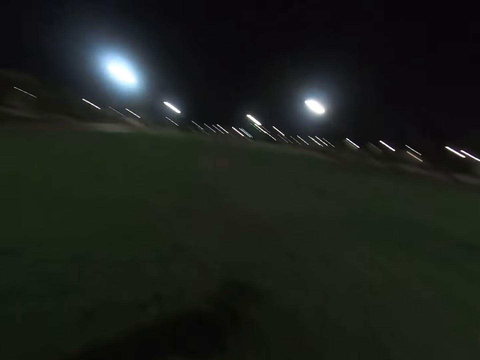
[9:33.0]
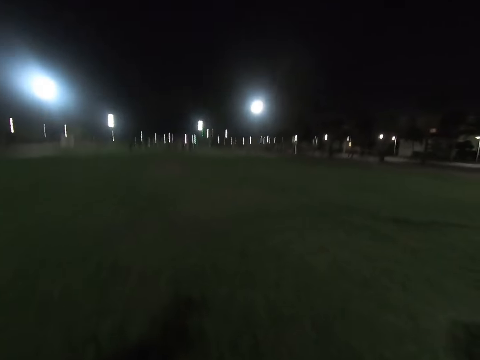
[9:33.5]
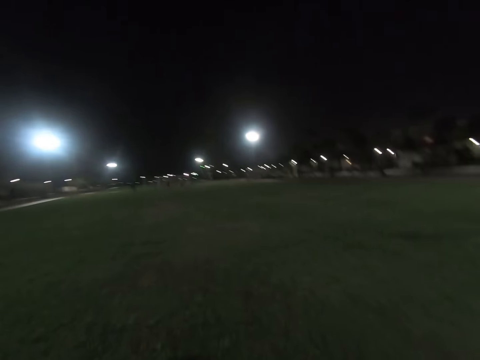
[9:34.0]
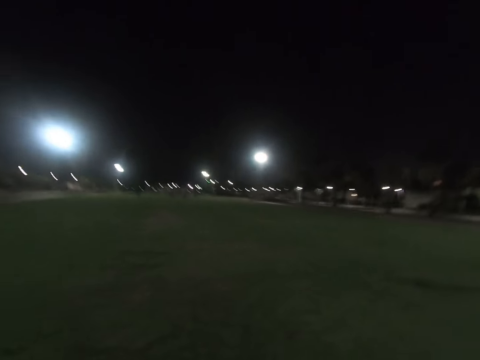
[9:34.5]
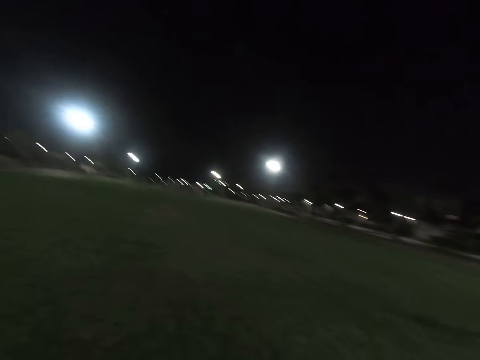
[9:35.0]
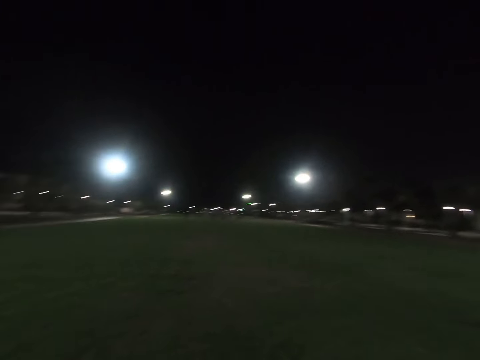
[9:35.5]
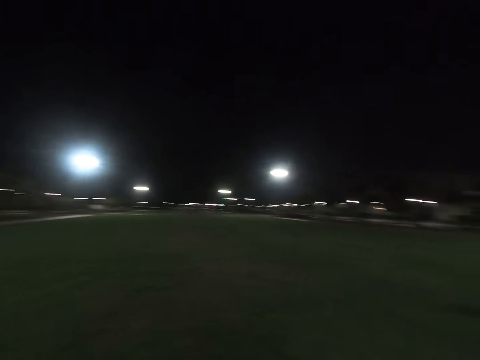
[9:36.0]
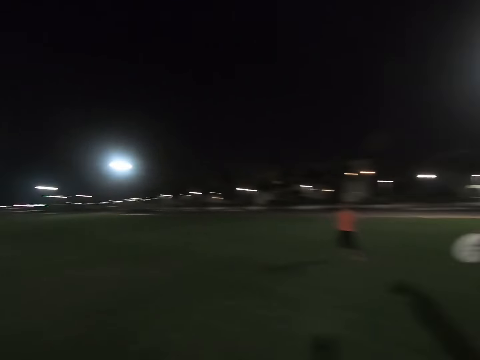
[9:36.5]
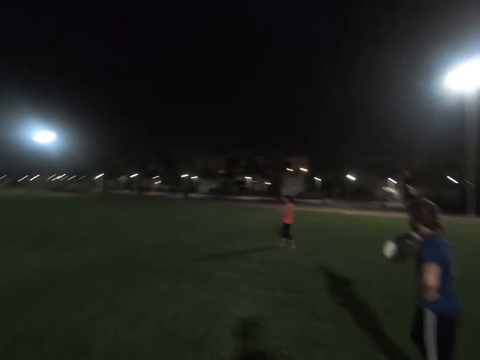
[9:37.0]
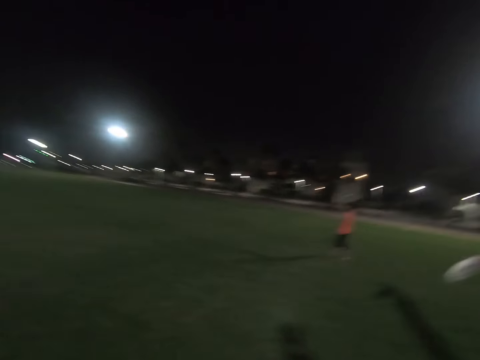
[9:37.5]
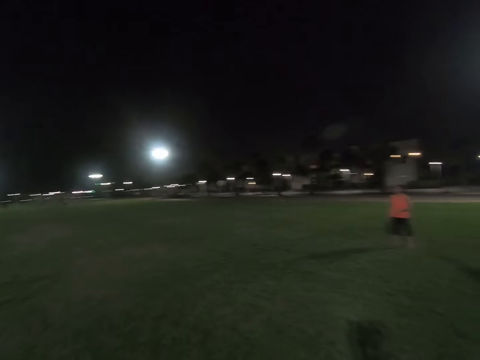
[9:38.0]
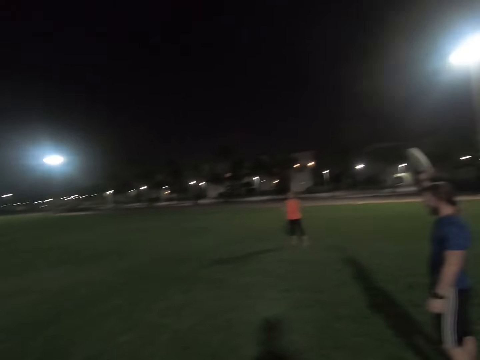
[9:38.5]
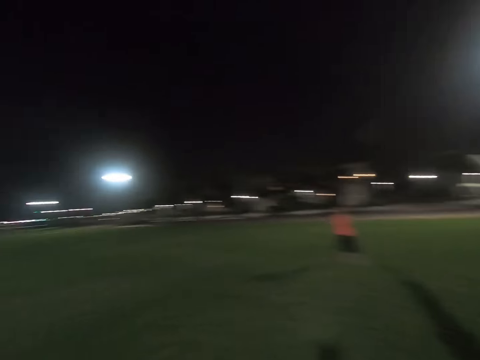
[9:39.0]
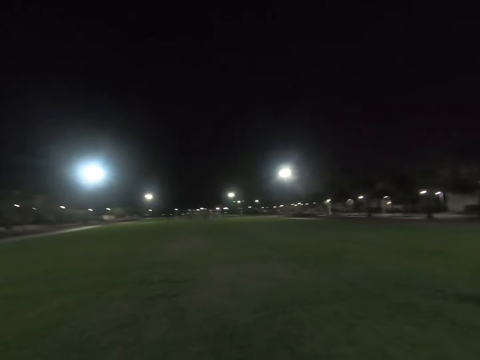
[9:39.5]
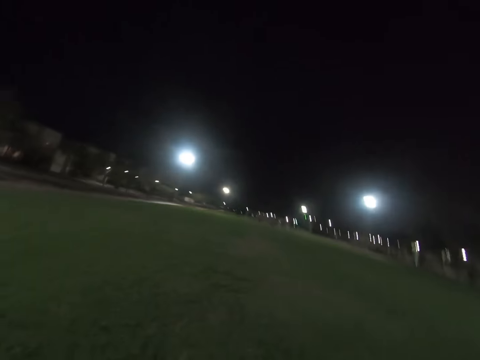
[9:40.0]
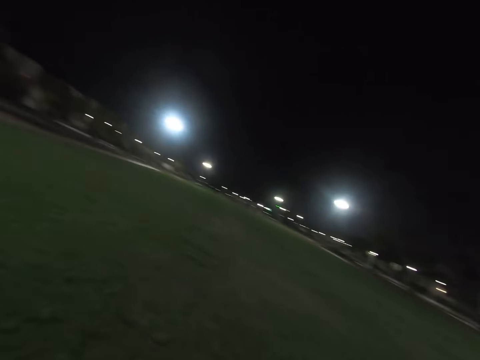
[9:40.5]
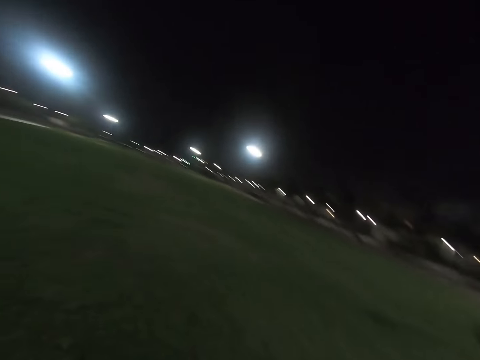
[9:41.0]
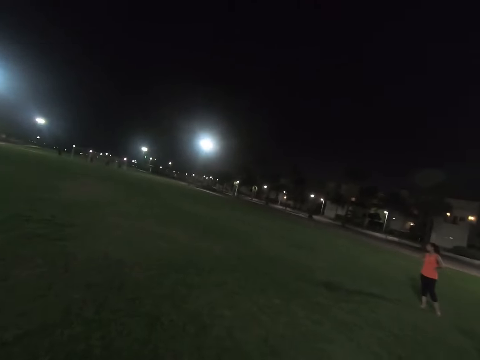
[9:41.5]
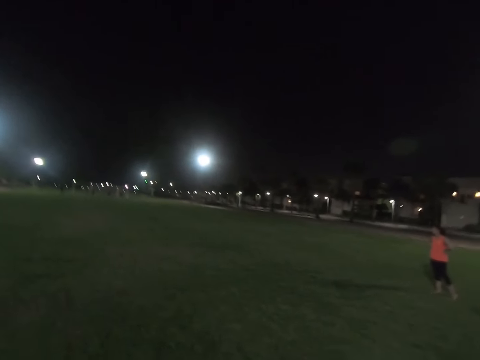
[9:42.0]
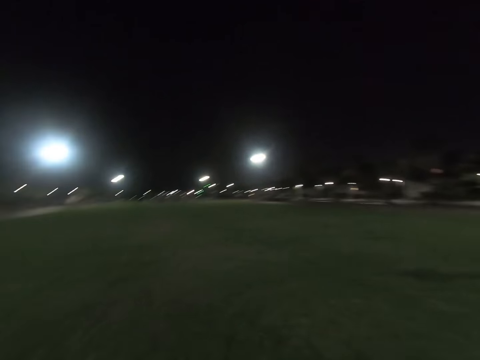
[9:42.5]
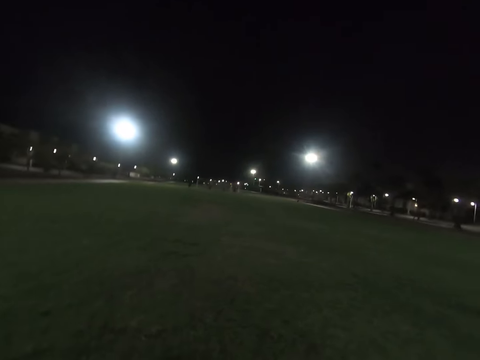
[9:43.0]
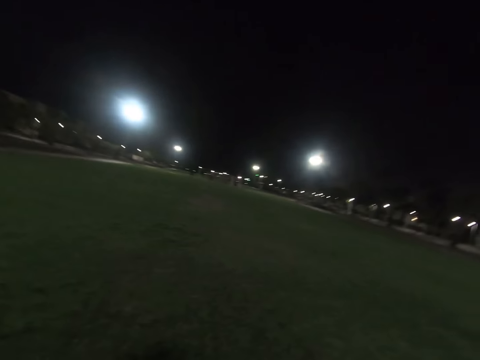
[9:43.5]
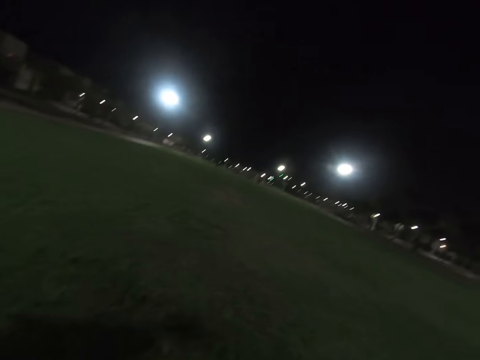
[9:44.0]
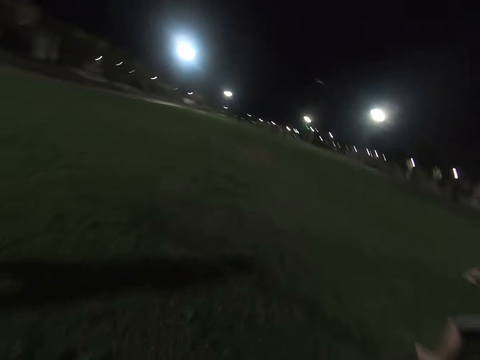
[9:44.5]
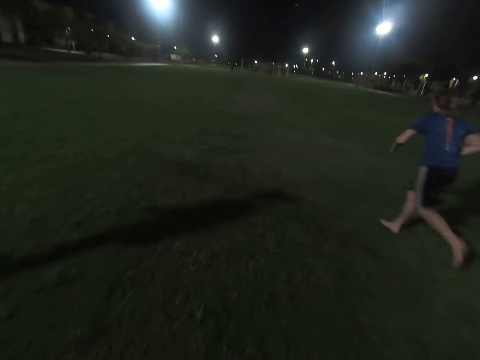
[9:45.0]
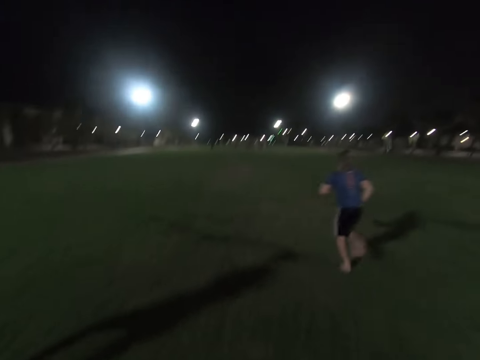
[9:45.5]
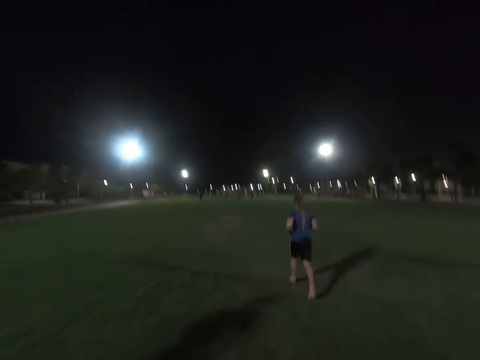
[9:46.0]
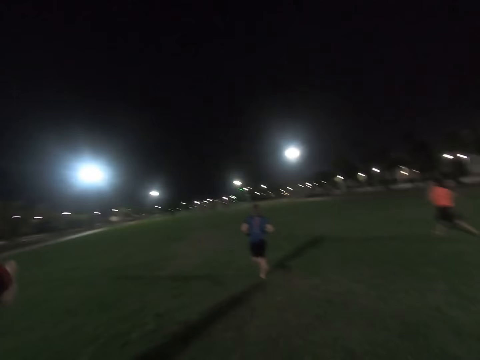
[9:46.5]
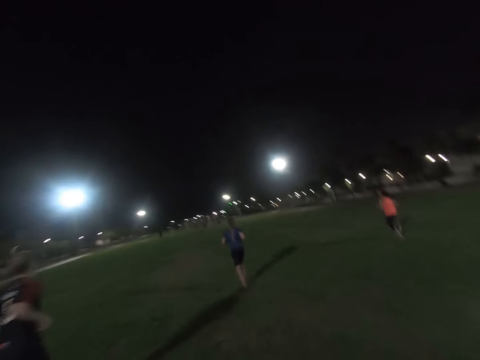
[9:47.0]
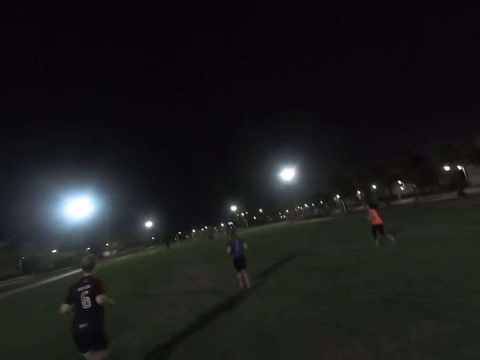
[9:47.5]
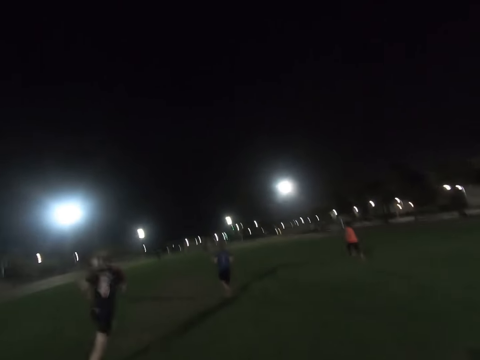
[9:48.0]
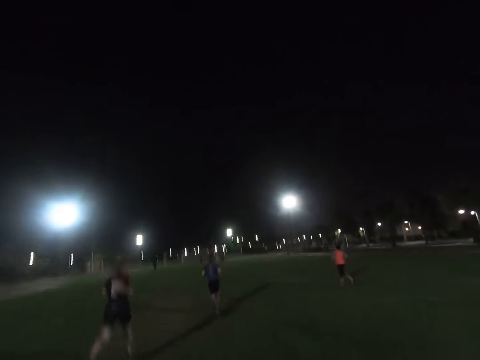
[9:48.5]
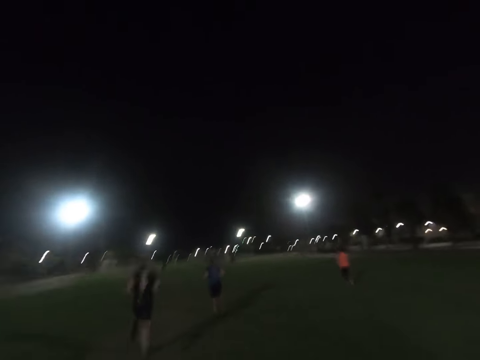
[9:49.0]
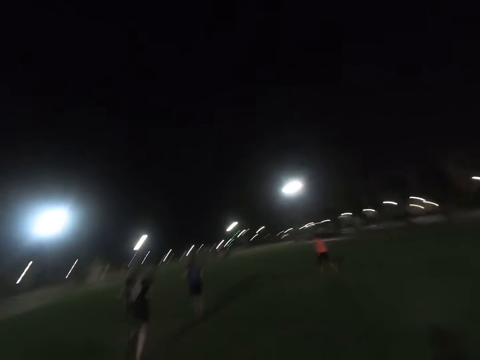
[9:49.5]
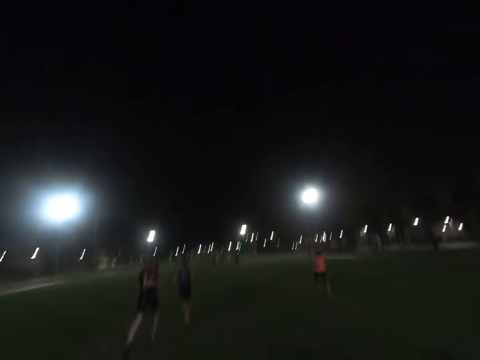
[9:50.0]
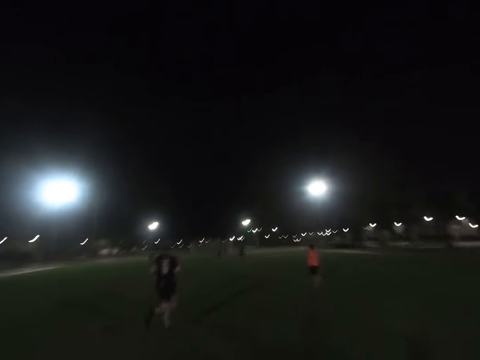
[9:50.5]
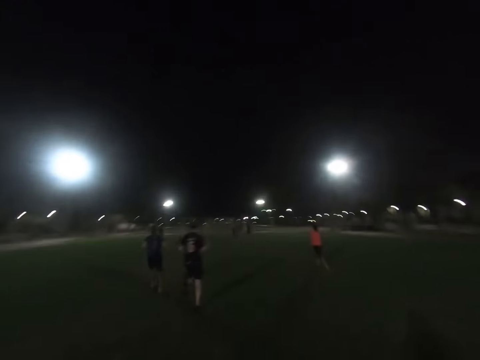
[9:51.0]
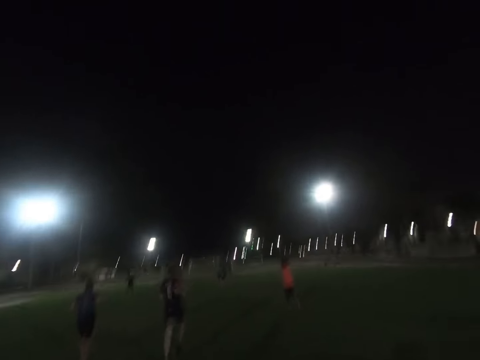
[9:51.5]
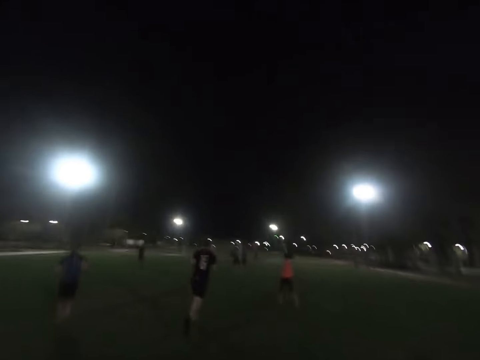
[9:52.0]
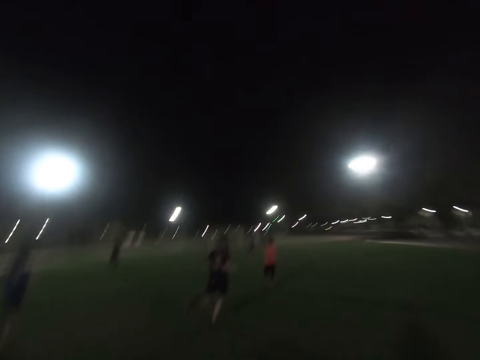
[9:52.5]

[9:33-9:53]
A man carries a frisbee disc around the field. The man throws the frisbee disc. The man runs around the field. A lady runs around the field. Another man runs around the field. The camera wearer runs across the field.

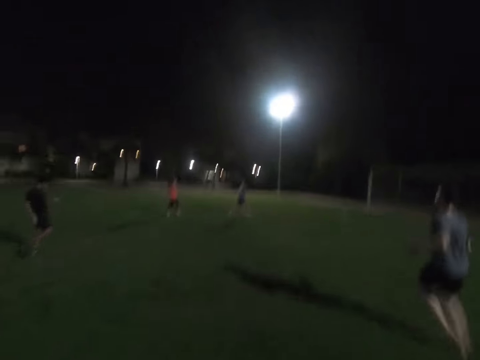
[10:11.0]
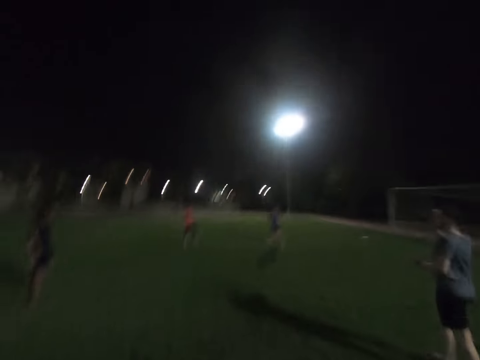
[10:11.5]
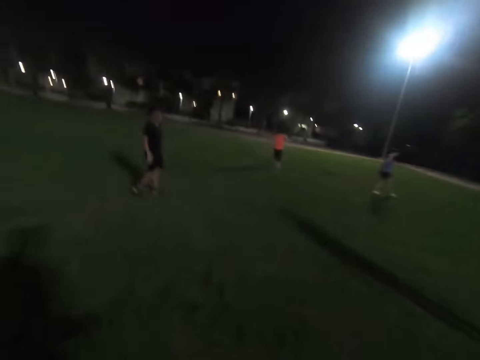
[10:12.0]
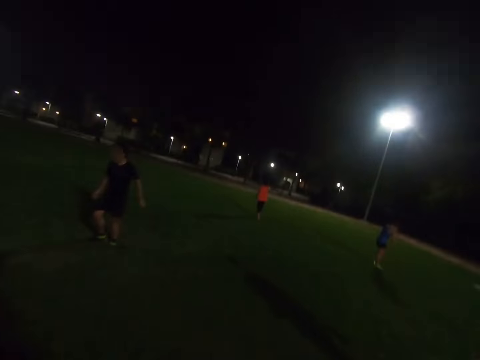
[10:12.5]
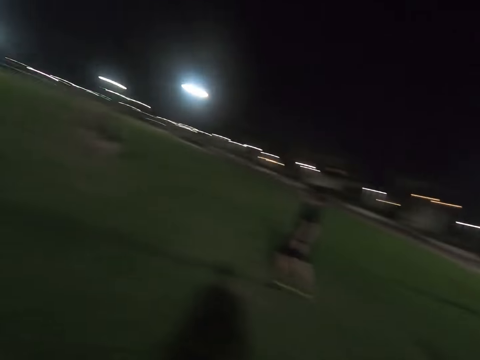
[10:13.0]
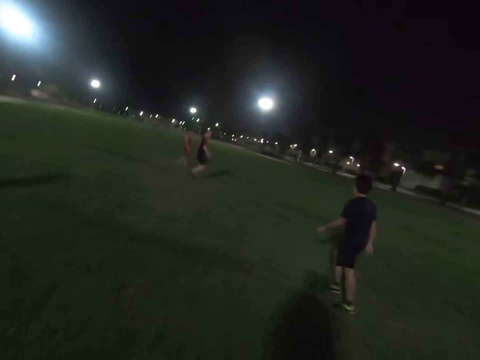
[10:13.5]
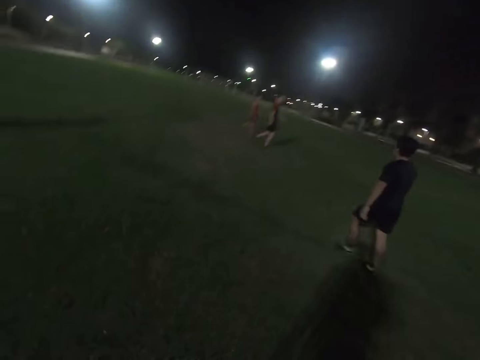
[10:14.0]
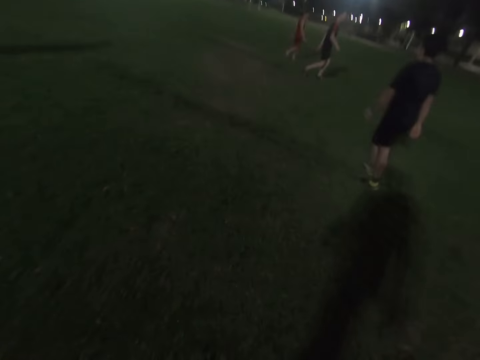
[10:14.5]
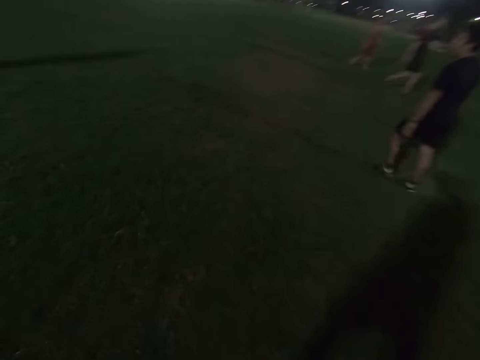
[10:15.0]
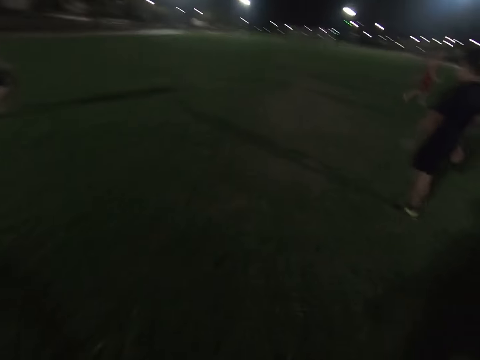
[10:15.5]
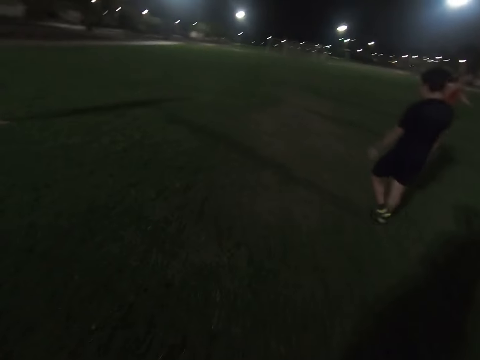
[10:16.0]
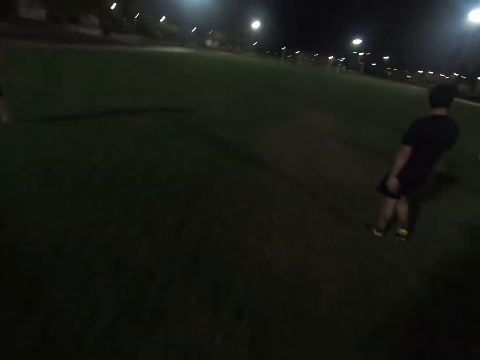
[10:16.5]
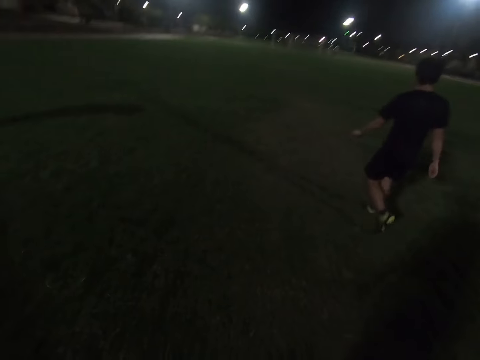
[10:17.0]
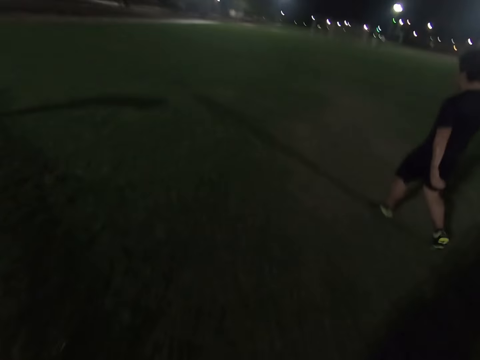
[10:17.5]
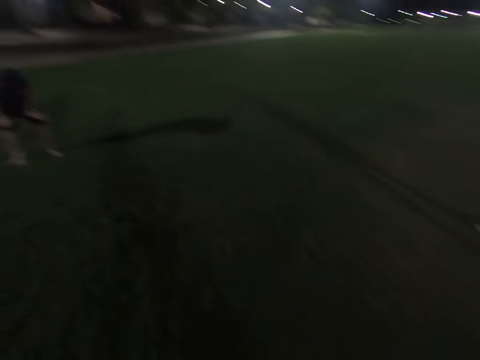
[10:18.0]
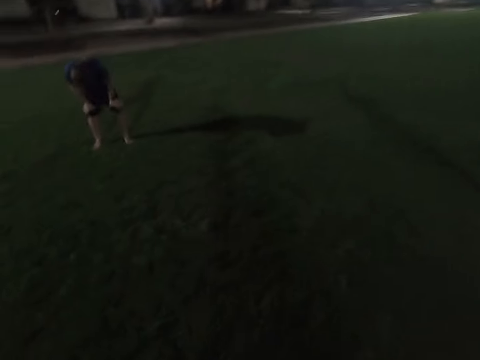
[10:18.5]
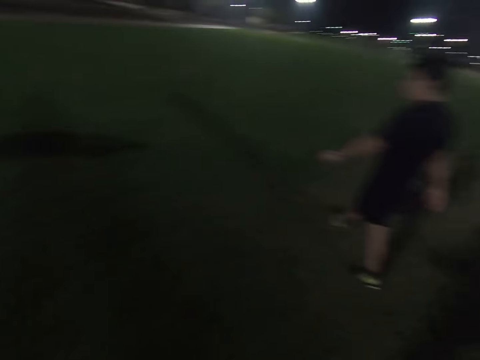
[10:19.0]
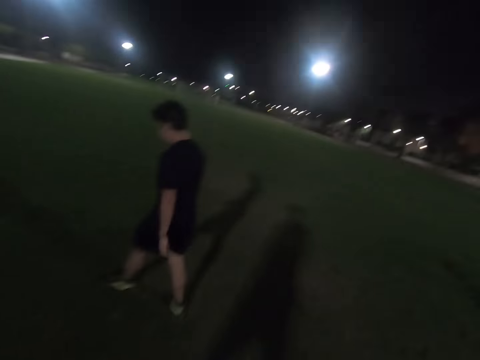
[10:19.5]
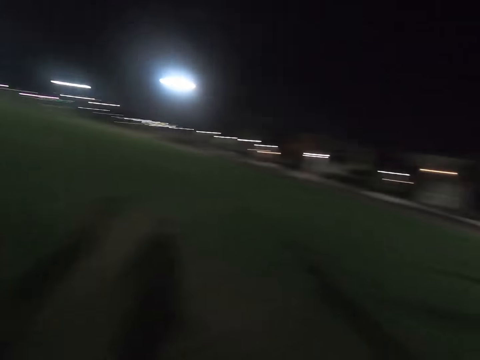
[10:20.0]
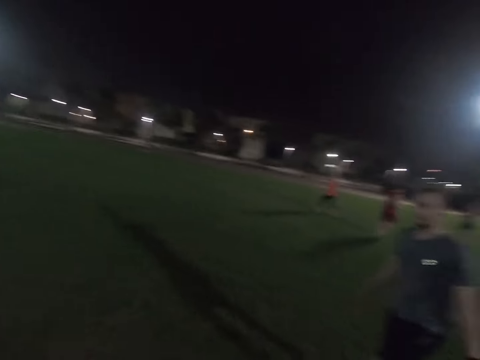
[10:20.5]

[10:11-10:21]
A man walks around the field. Another man bends. The first man walks around the field.
